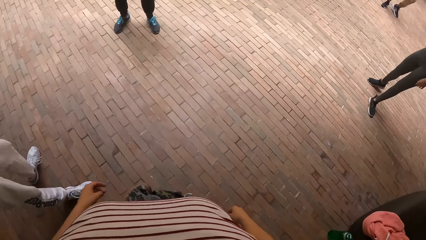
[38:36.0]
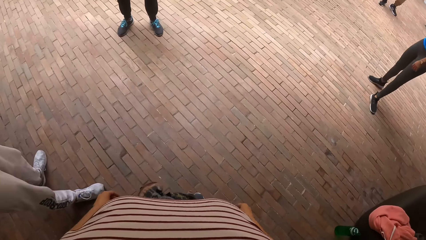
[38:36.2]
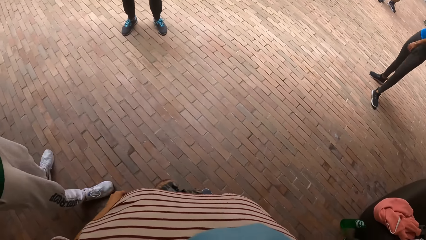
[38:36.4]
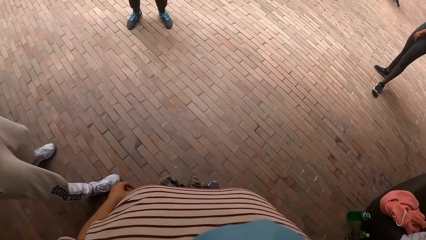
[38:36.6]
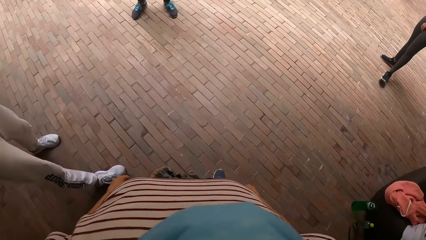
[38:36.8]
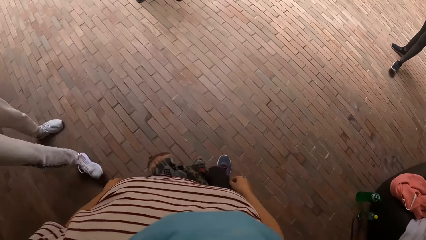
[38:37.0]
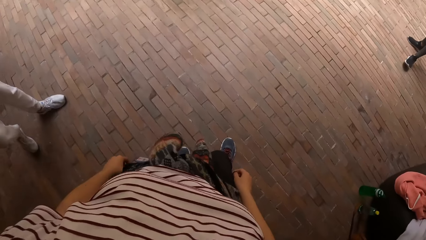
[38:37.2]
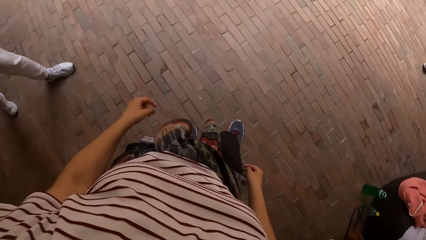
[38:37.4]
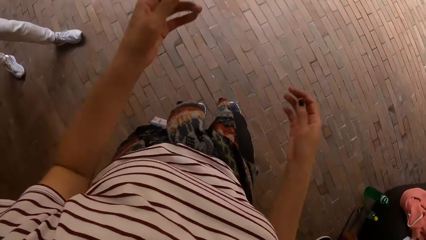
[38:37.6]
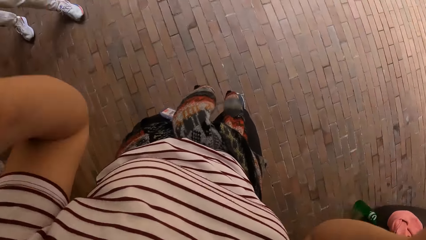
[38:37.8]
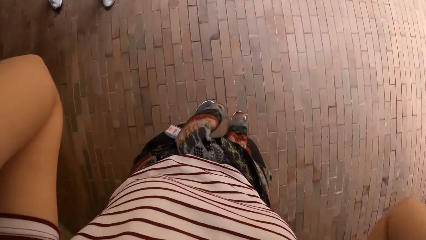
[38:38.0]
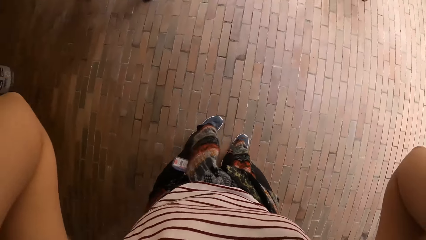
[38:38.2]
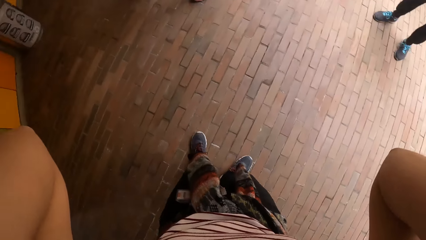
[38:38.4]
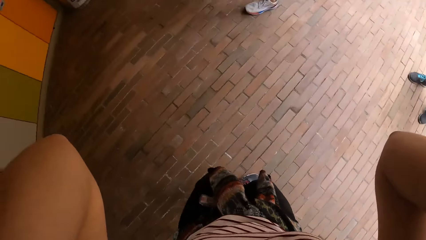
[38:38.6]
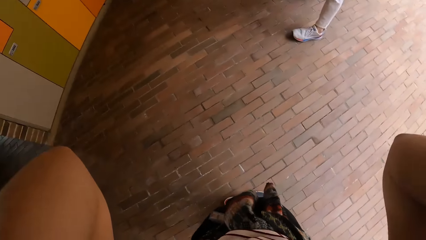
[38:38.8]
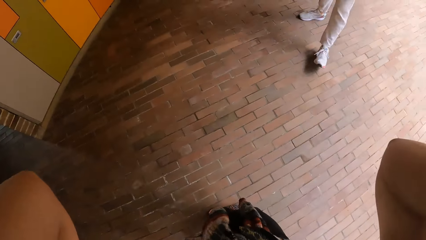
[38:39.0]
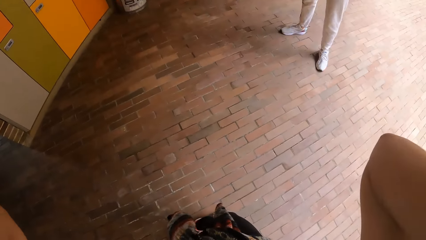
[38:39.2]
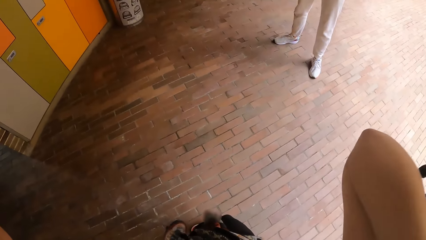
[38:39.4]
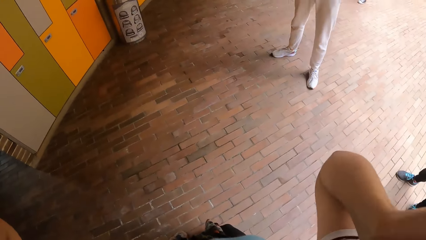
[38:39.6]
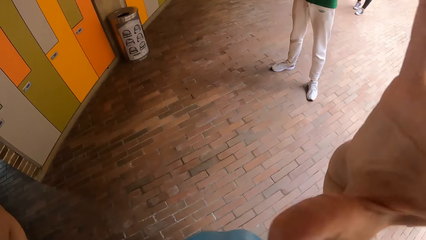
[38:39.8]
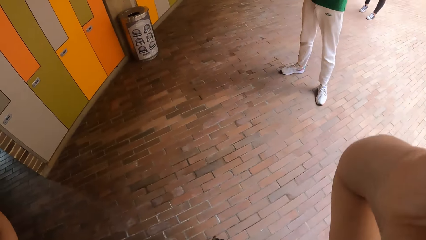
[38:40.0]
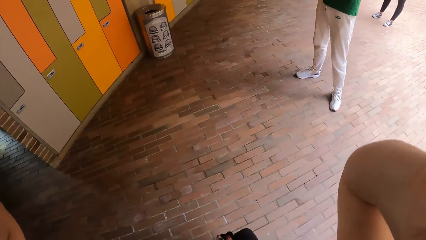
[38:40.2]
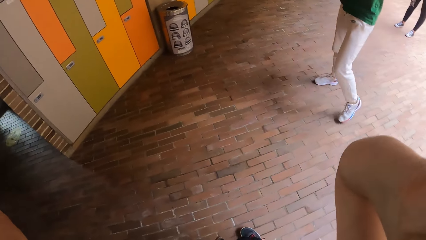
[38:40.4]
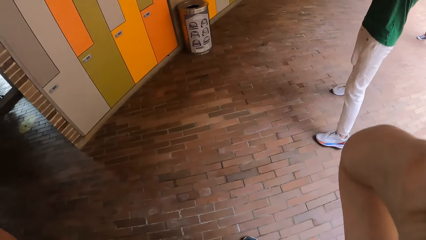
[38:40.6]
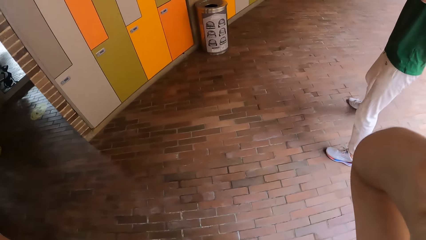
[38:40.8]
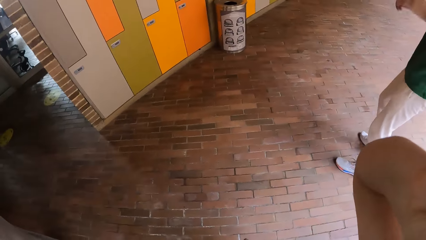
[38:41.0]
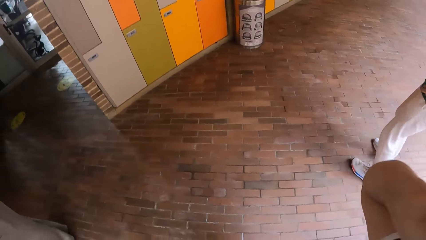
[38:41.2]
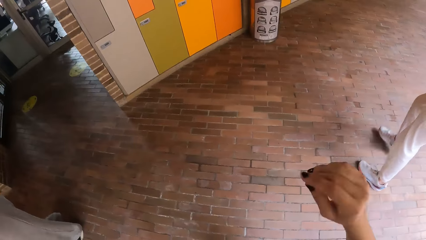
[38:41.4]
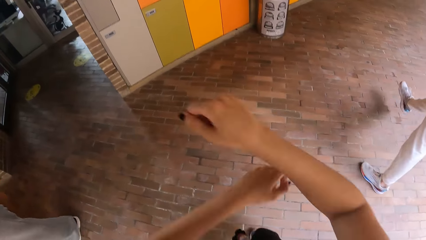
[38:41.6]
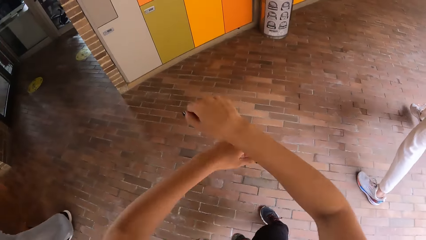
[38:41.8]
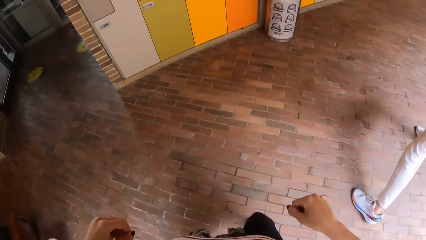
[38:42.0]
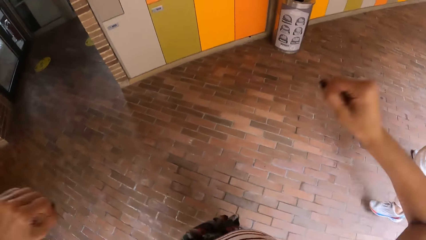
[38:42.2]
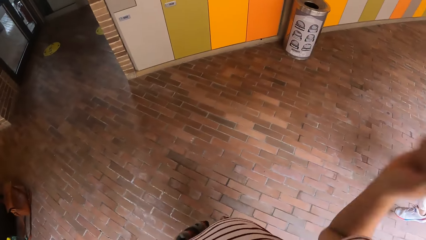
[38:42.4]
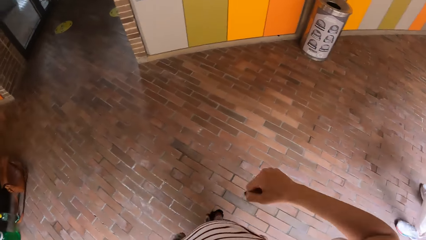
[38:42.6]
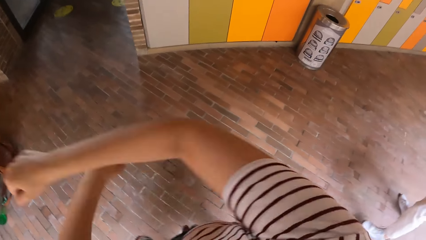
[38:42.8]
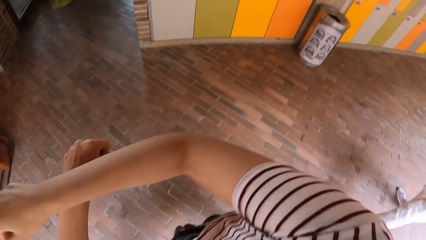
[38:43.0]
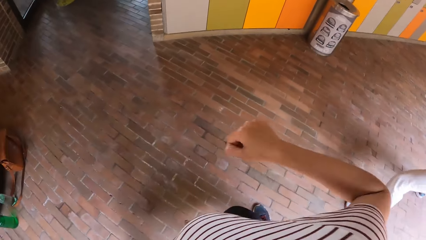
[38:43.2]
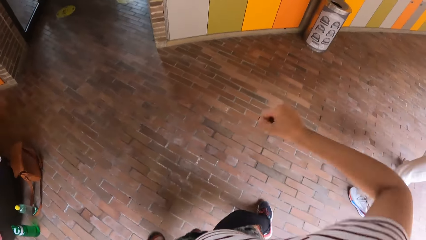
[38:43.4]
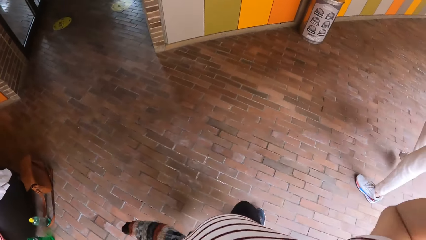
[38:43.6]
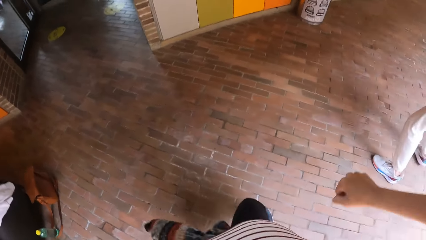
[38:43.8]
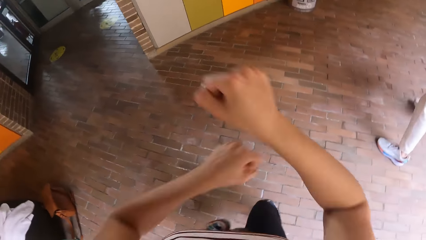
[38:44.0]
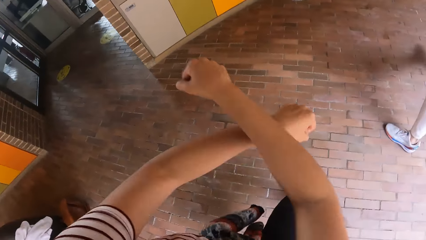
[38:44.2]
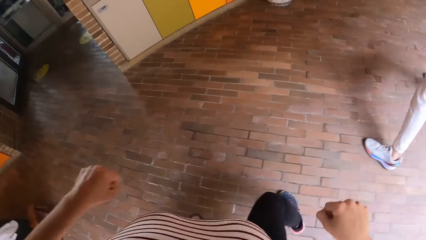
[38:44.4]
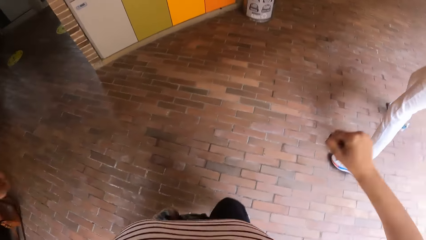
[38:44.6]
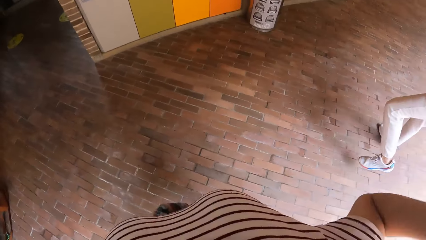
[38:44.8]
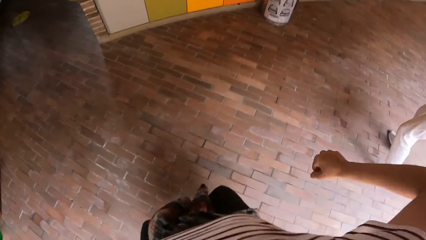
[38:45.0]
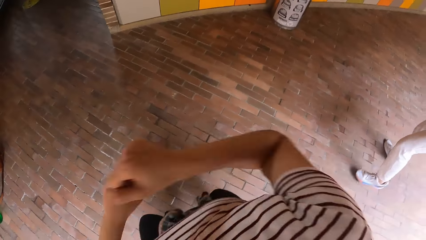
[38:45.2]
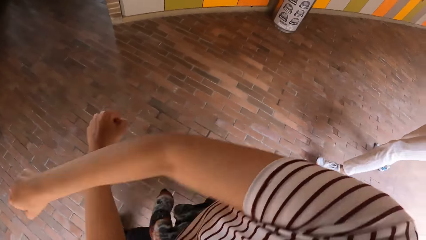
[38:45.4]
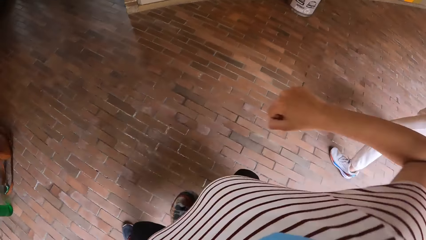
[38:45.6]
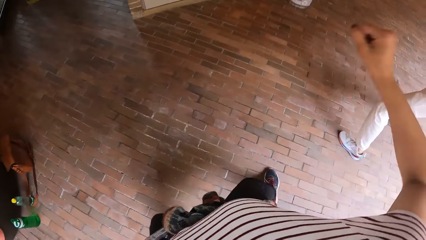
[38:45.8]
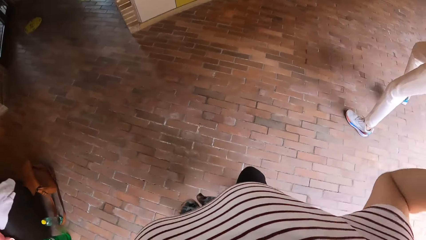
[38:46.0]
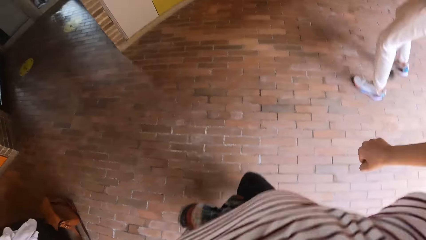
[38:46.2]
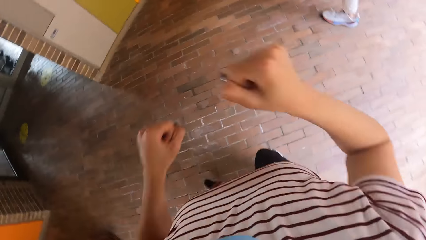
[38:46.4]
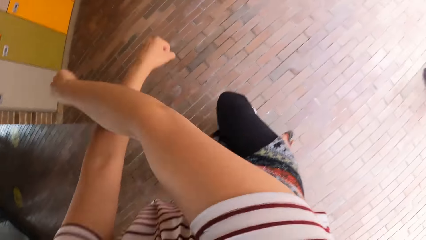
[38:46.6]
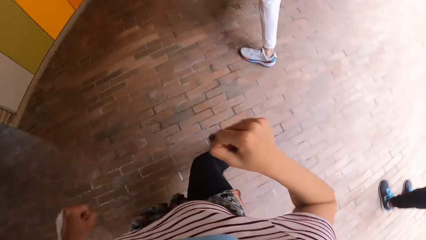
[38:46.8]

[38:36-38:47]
The camera wearer raises her hands towards her head. She adjusts the camera. A man dances. The camera wearer dances with friends.

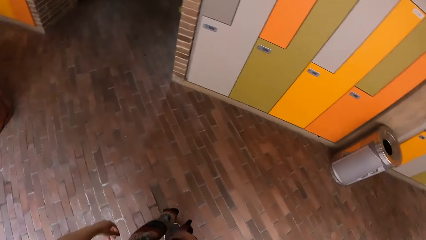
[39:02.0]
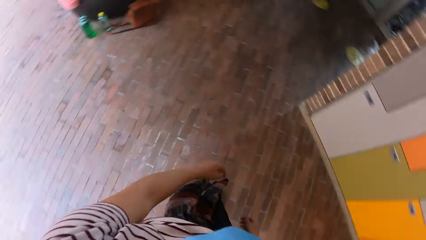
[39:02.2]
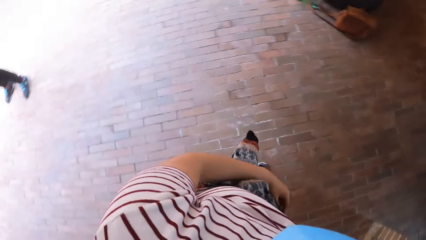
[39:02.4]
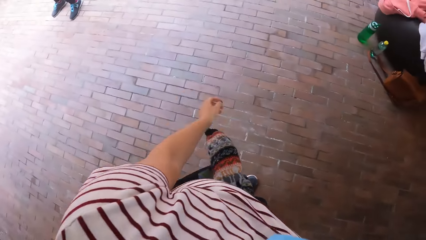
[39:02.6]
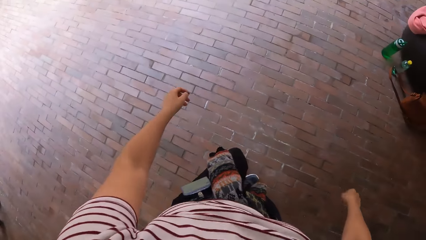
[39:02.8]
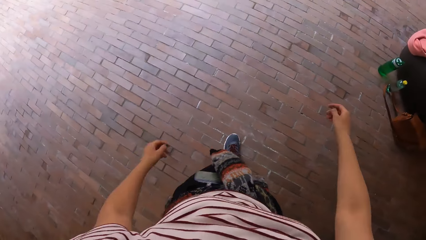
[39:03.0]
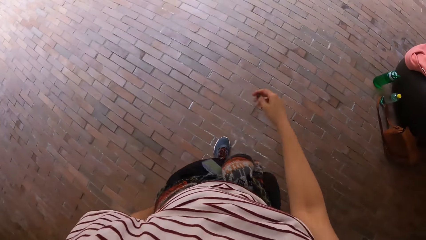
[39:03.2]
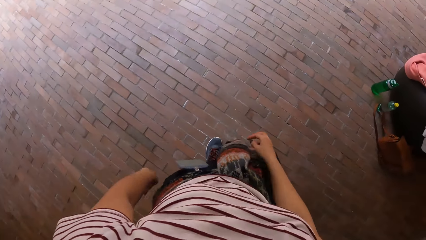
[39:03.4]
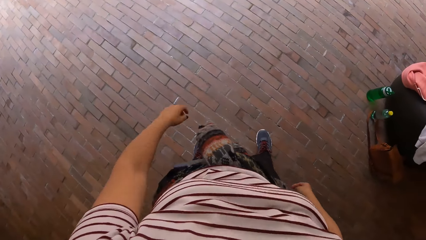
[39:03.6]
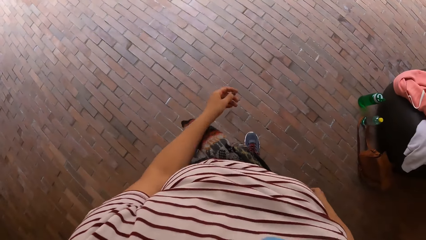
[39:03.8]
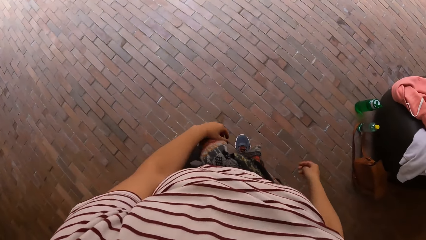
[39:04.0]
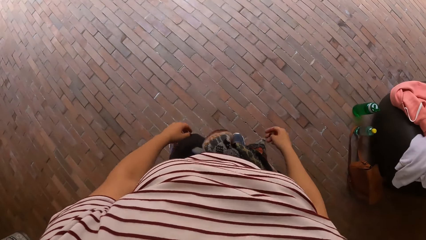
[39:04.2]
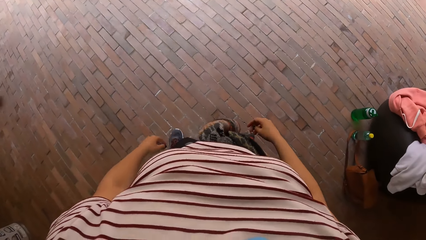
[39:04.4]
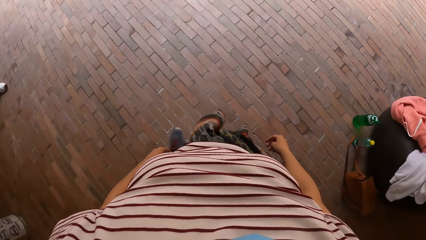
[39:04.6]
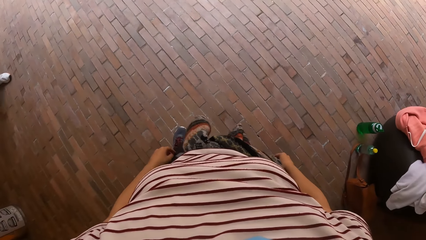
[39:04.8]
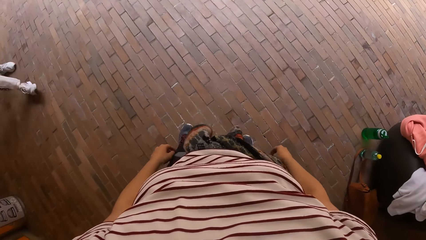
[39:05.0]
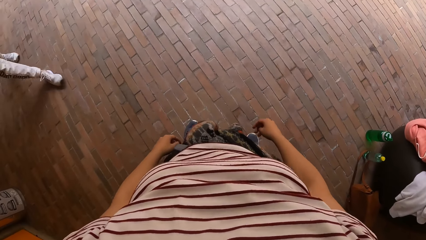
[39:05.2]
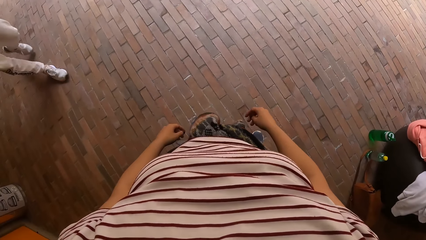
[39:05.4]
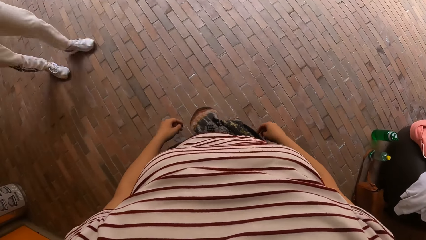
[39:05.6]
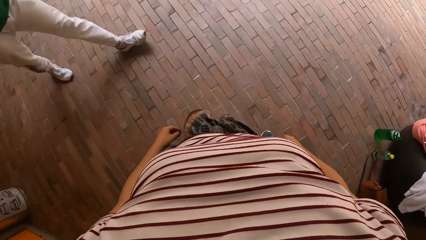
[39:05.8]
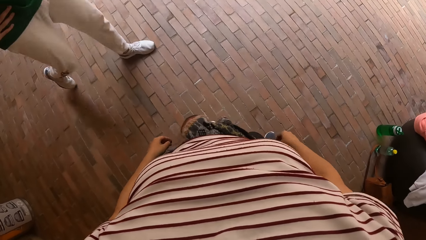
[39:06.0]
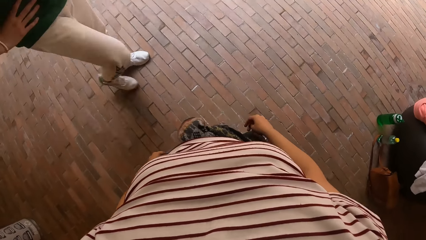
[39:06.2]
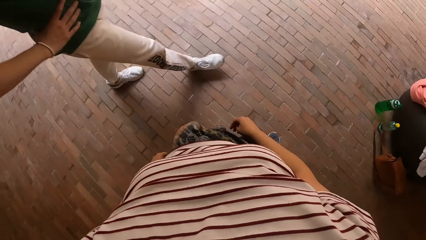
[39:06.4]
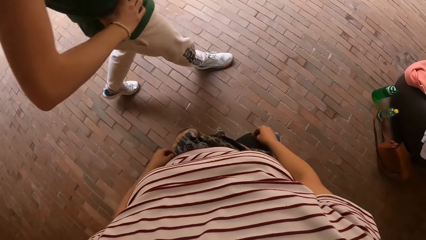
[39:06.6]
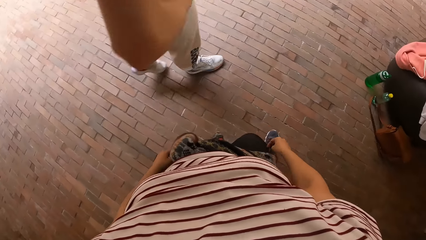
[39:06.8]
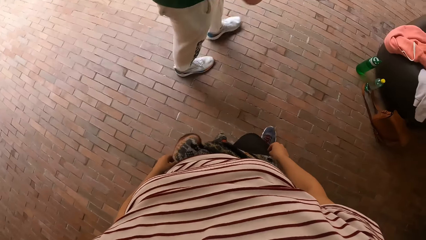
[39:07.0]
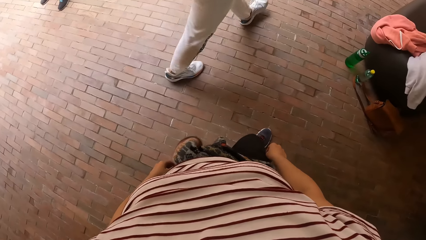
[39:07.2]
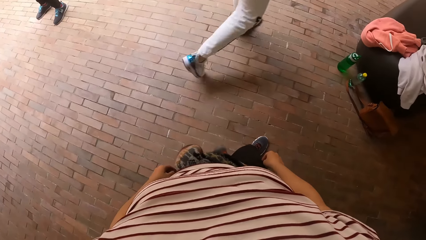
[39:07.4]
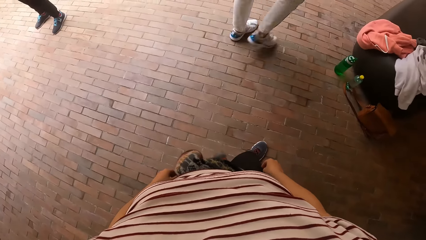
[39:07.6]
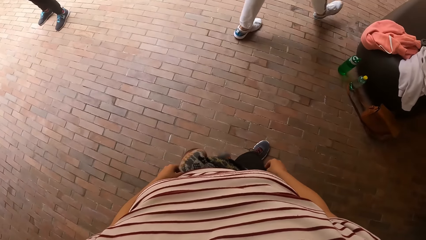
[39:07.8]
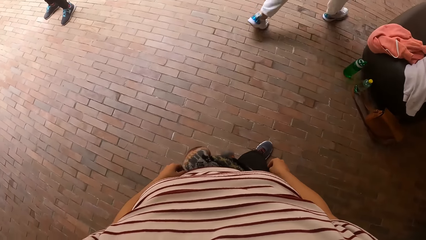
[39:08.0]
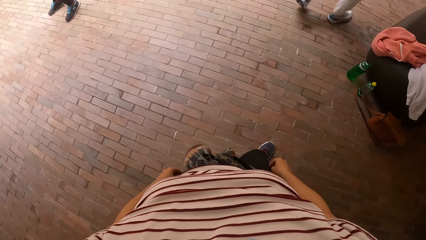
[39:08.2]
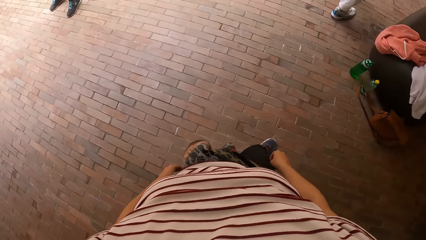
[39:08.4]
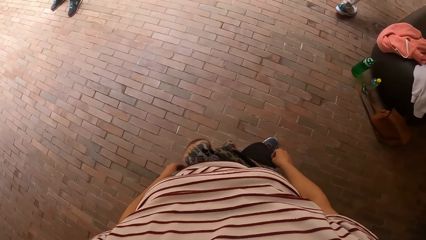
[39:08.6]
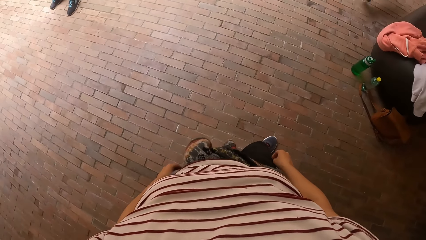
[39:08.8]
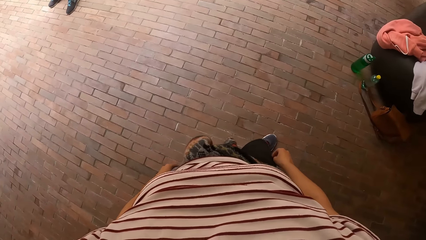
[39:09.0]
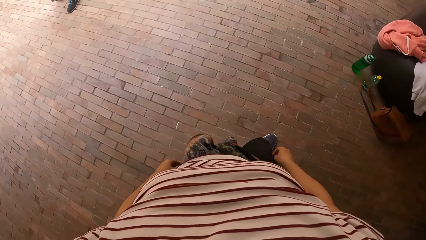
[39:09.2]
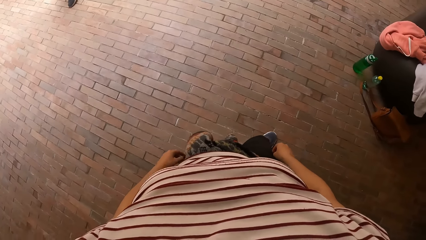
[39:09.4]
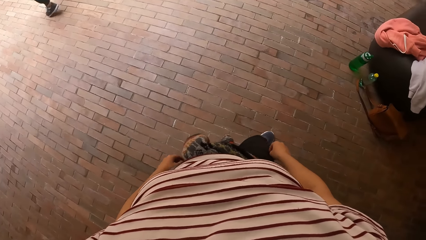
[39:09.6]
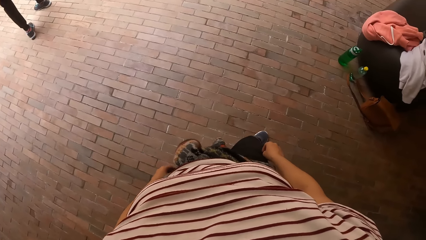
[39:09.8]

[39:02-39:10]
The camera wearer looks around. A man walks past the camera wearer.
